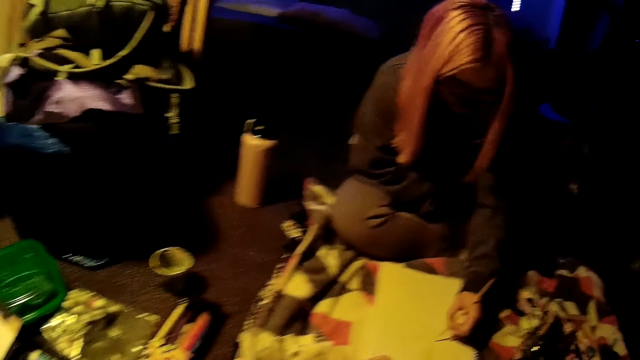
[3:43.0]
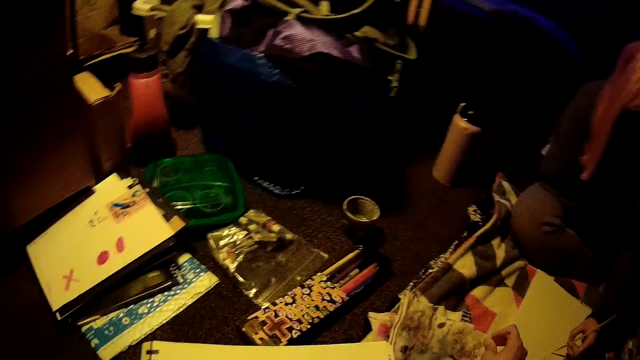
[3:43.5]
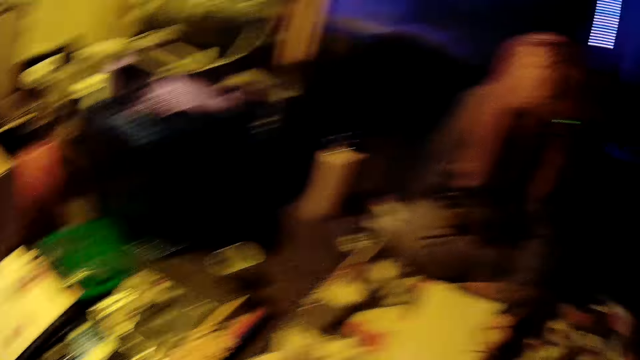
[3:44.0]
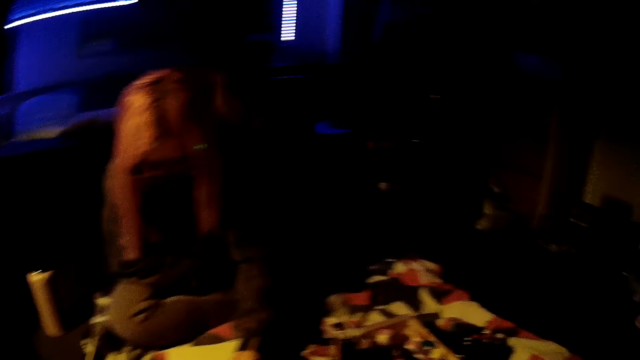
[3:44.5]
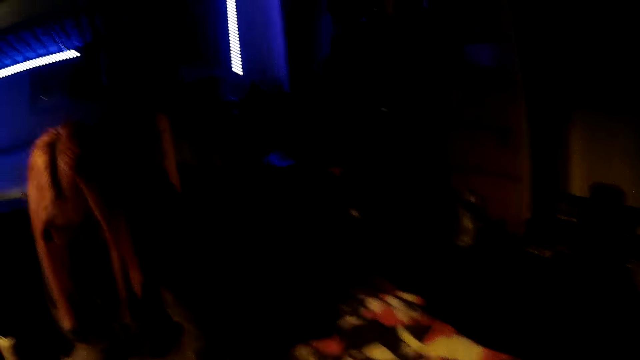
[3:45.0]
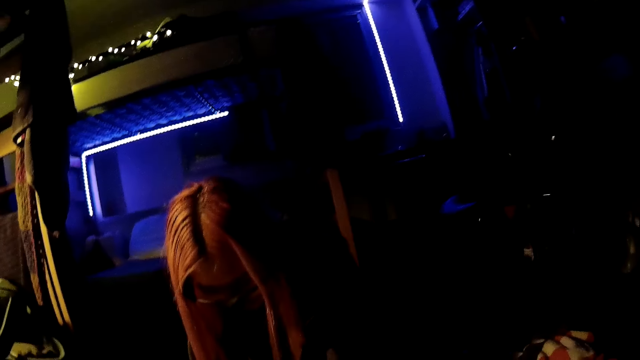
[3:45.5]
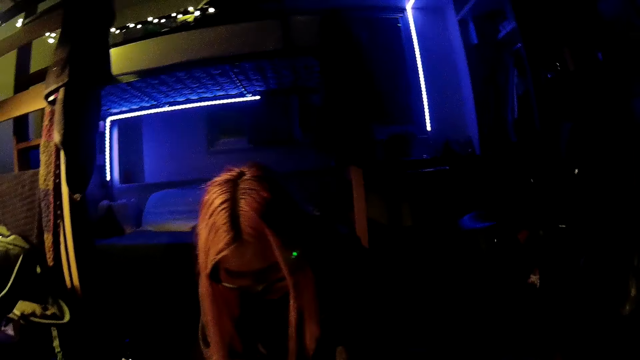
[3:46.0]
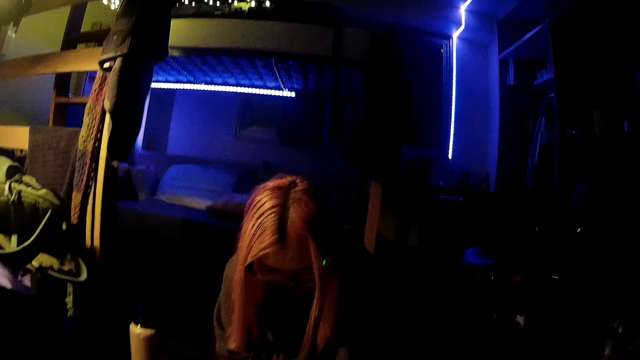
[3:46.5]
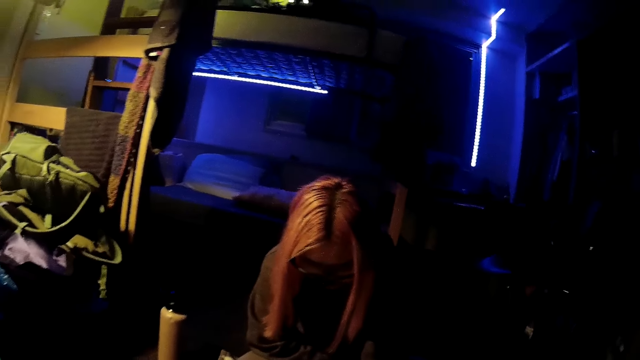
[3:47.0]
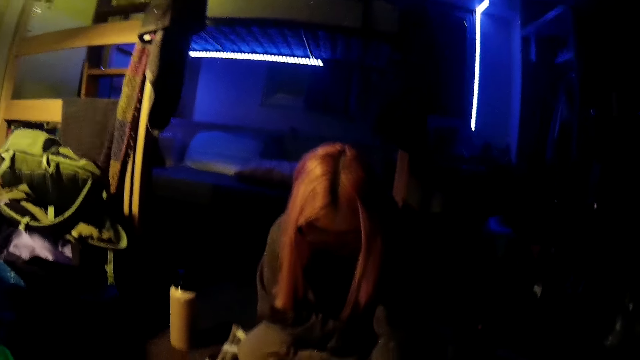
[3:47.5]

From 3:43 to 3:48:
The camera wearer does something on the floor. She rubs the paint brush on a cloth on the duvet with her right hand.

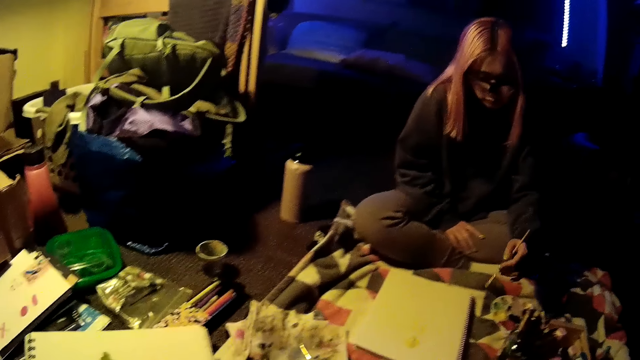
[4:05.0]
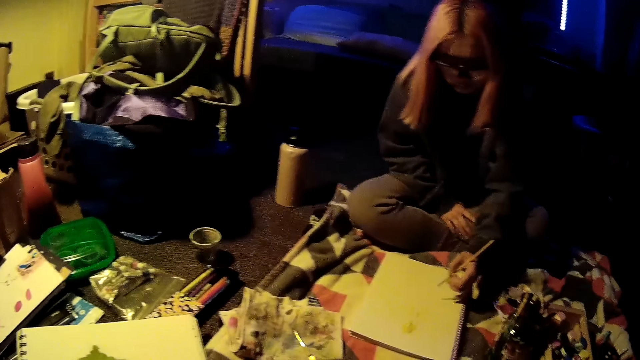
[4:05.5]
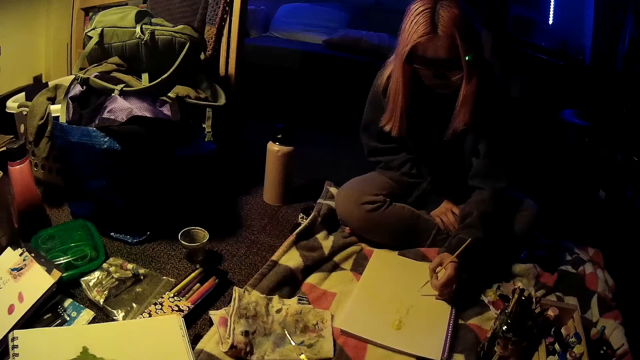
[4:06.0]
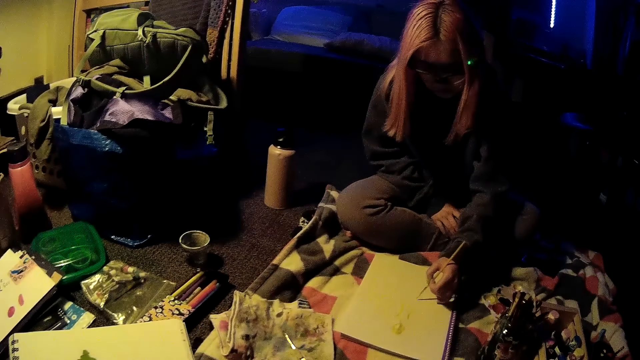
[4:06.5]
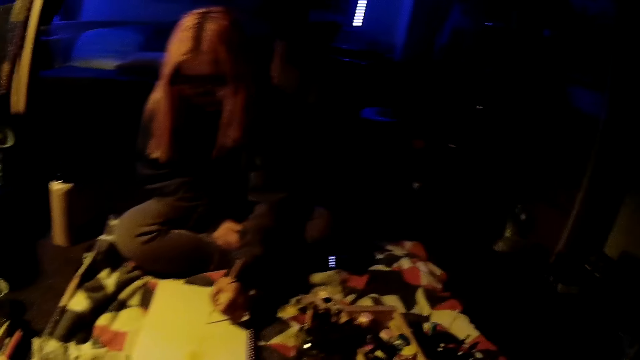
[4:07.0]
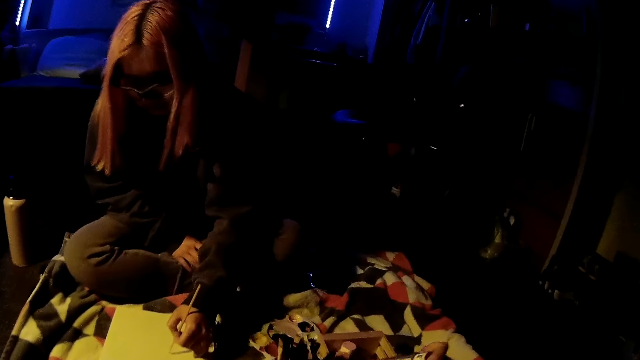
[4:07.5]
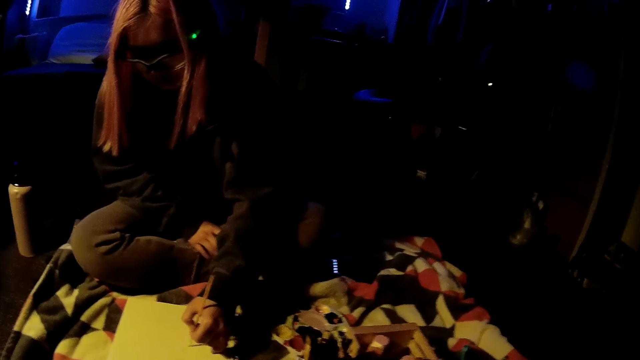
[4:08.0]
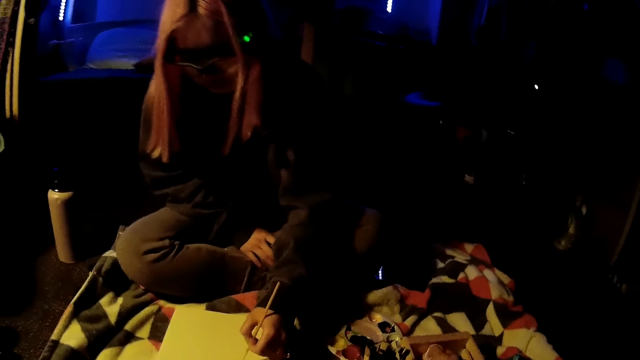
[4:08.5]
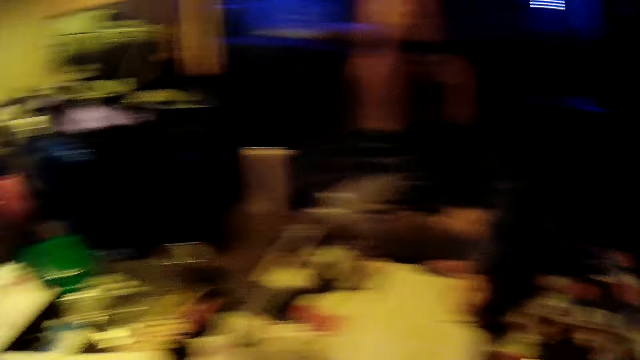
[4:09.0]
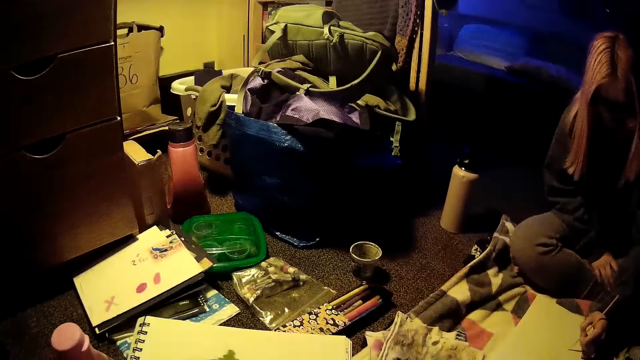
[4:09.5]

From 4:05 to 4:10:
A woman paints on the drawing paper on the duvet with the paint brush in her left hand. The camera wearer drops the poster color on the tray on the duvet with her right hand. She picks up a poster color from the tray on the duvet with her right hand.

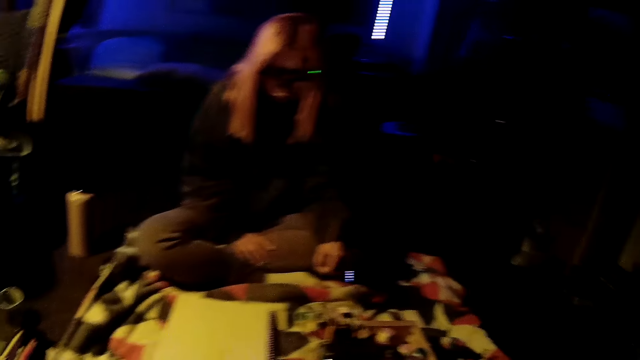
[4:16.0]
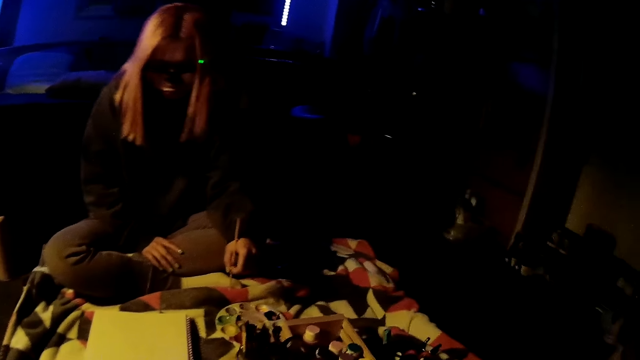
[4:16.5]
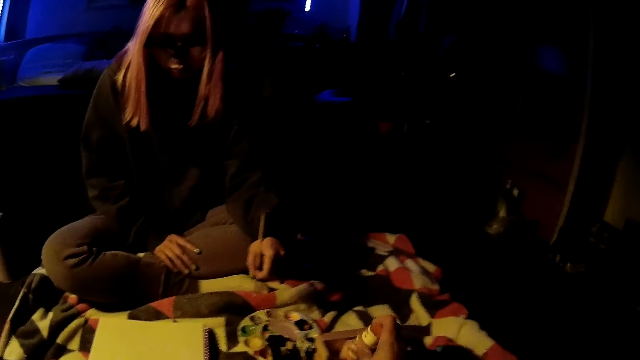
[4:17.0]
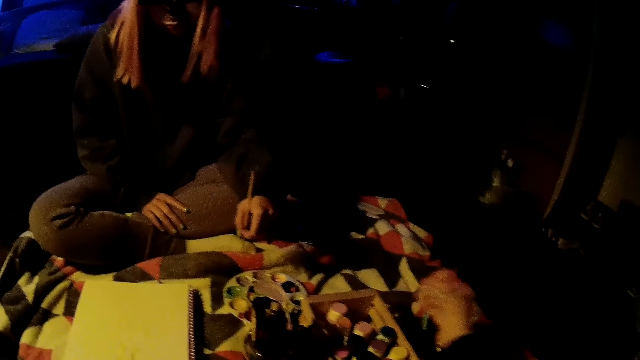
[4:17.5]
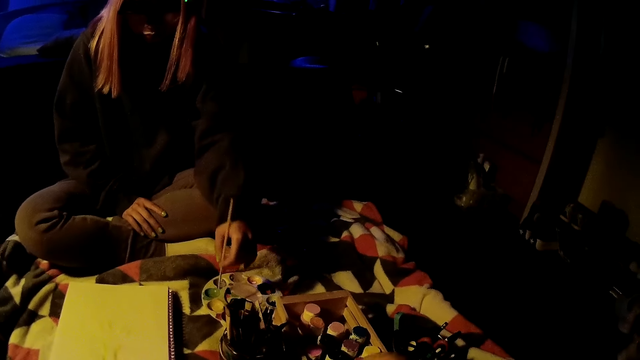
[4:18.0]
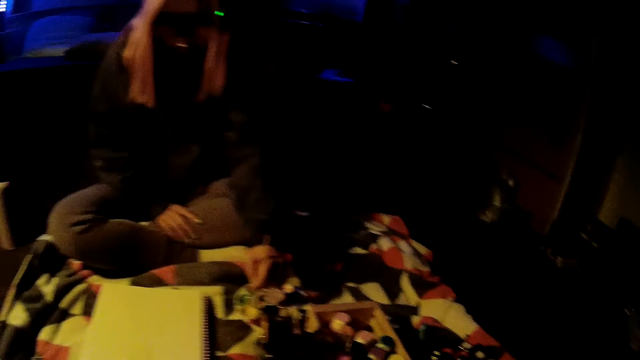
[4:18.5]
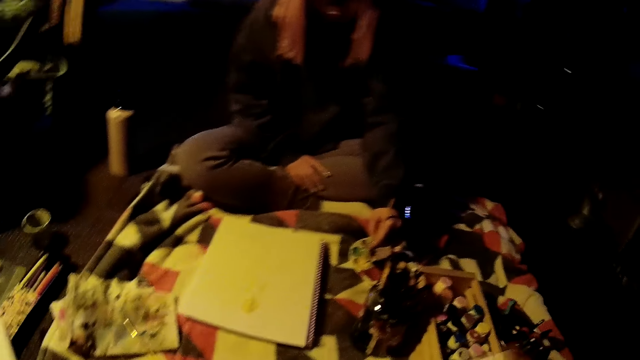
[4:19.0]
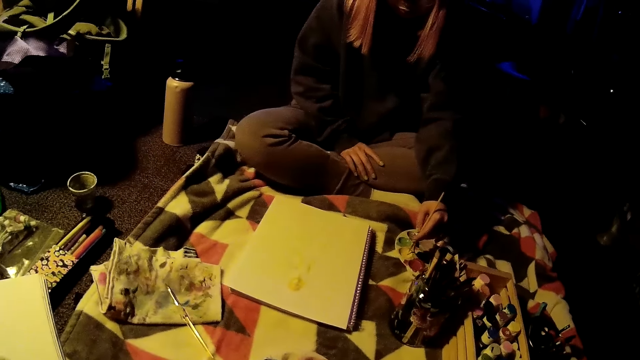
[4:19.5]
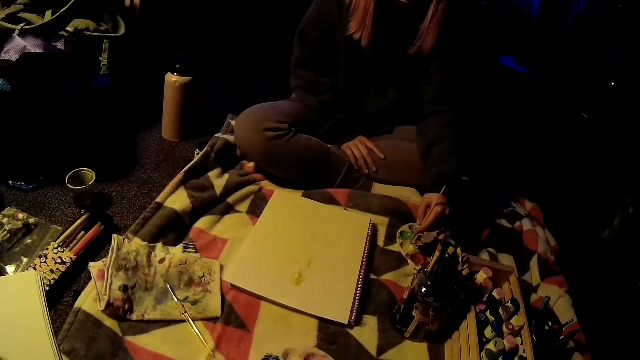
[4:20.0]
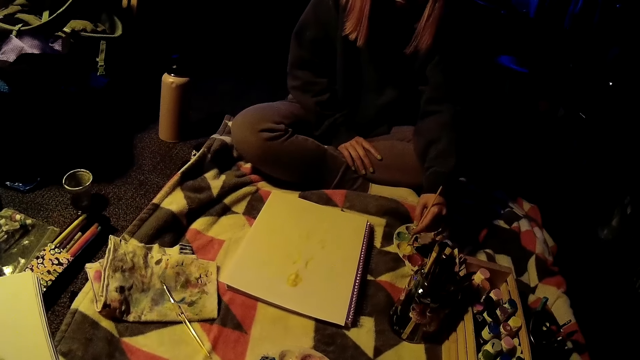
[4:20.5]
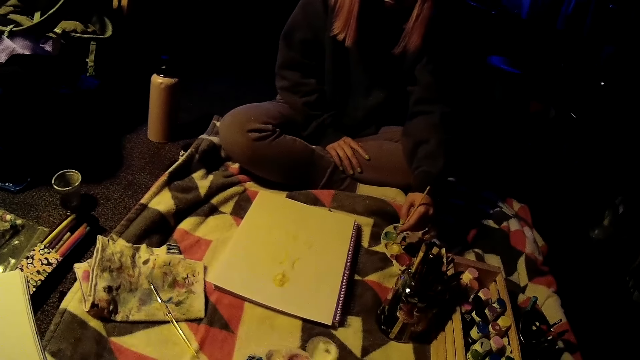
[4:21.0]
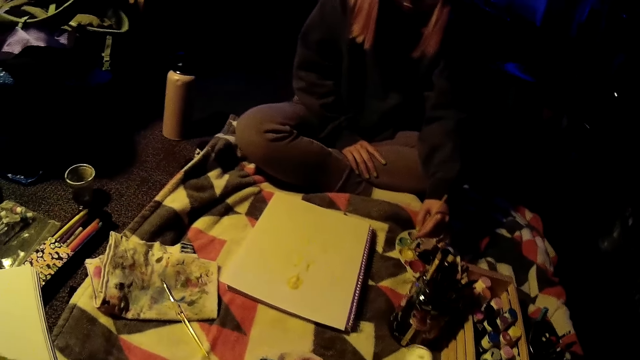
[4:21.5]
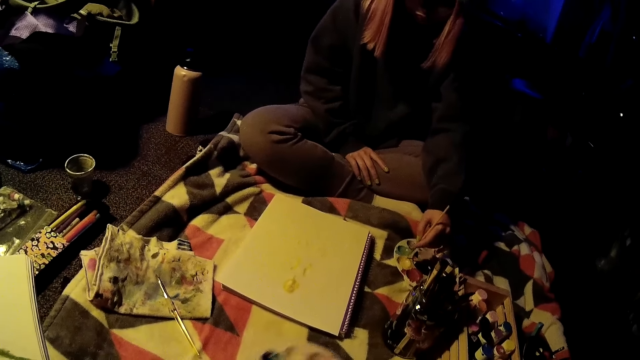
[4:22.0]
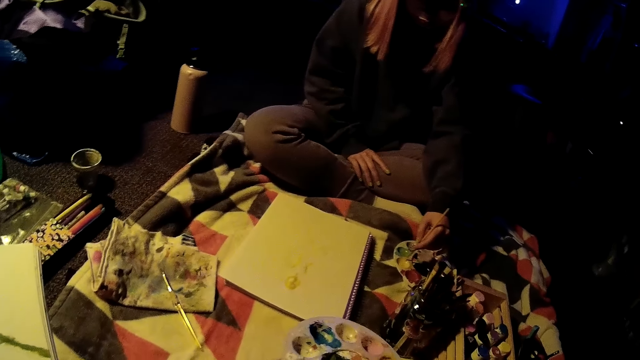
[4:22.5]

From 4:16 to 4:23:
The camera wearer drops the poster color on the tray on the duvet with her right hand. A woman rubs the paint brush in the color palette on the duvet with her left hand. The camera wearer picks a poster color from the tray on the duvet with her right hand. The woman scoops paint from the palette with the paintbrush. The camera wearer shakes the poster color with her right hand. She opens the poster color with her right hand. She picks the color palette from the duvet with her left hand.

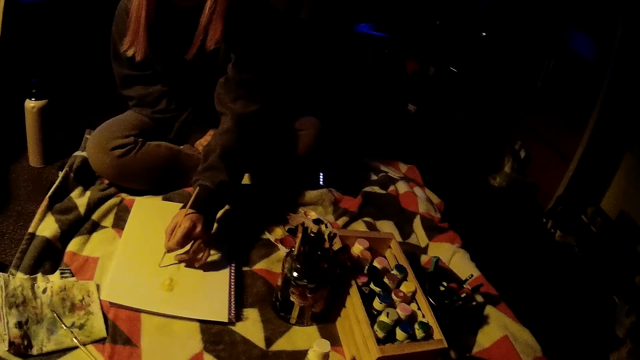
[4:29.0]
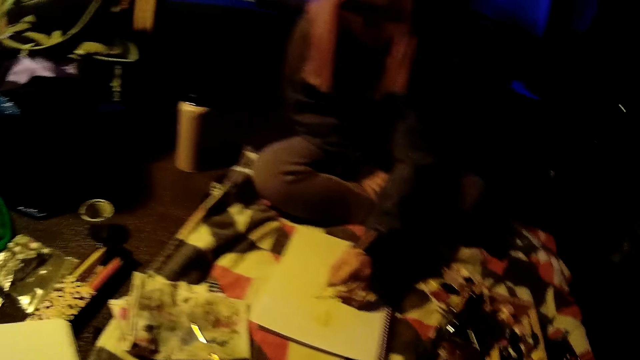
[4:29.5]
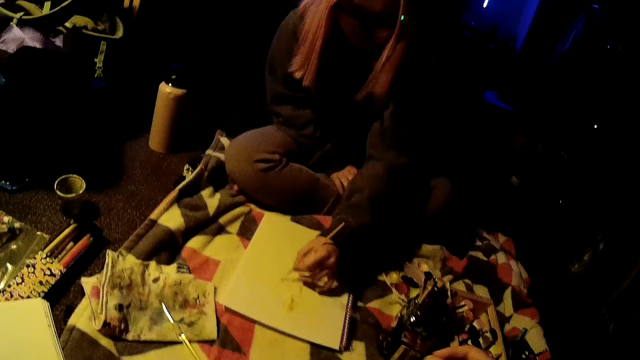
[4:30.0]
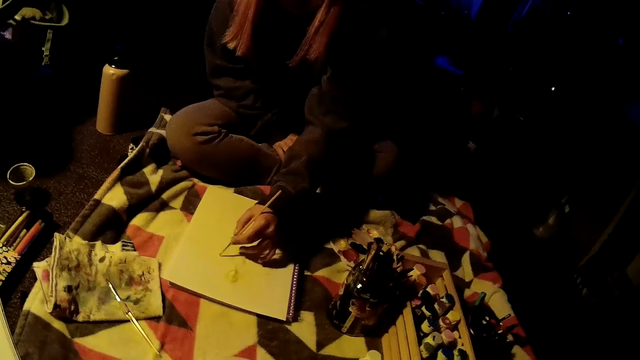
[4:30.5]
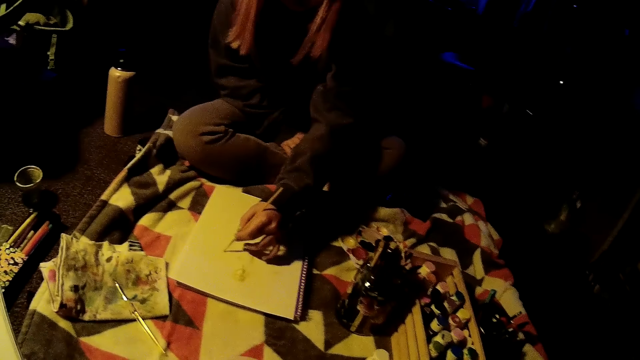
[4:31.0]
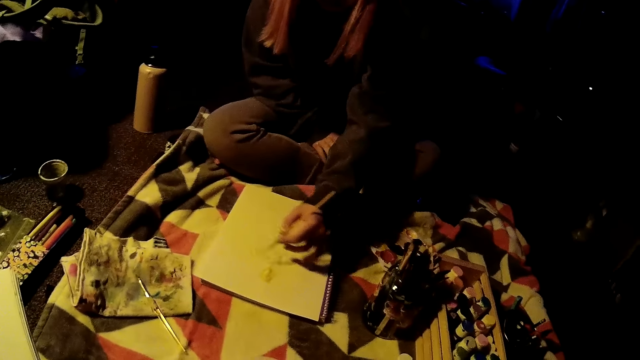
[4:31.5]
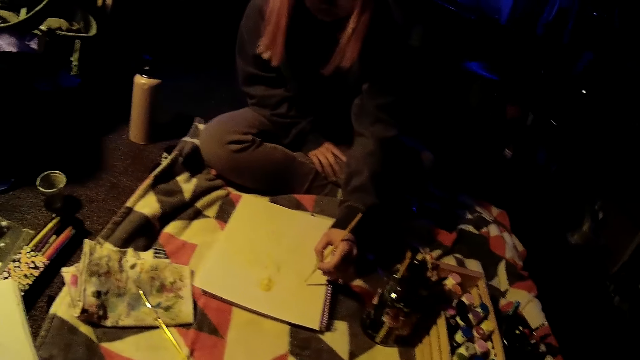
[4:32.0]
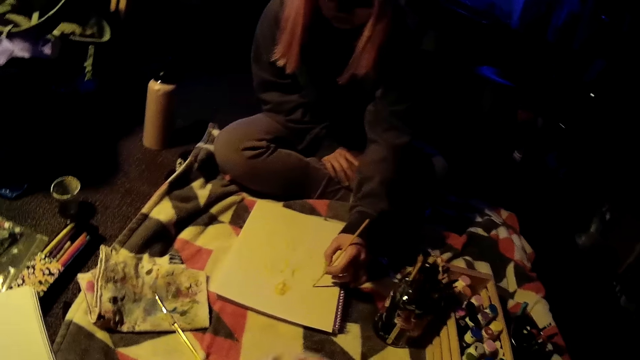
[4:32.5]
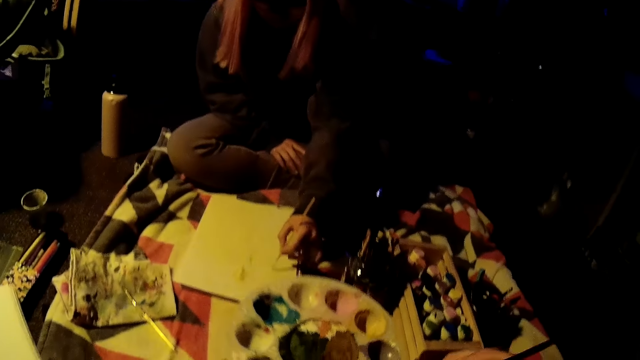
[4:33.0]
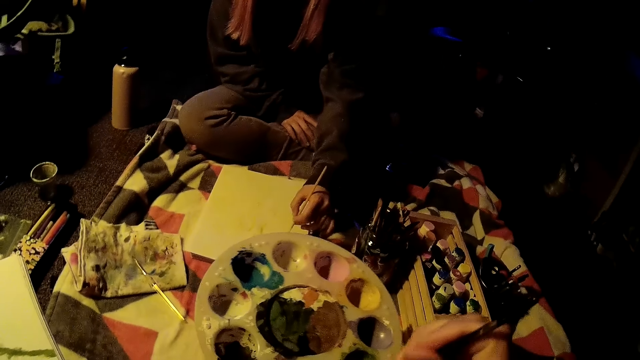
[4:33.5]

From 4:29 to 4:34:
The camera wearer takes a paintbrush from a container on the floor. A lady paints on a book with the paintbrush. The camera wearer picks the color palette from the duvet with her left hand.
